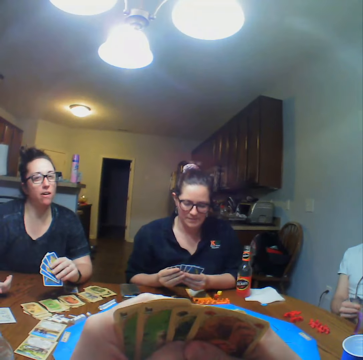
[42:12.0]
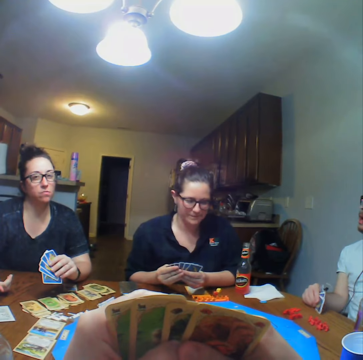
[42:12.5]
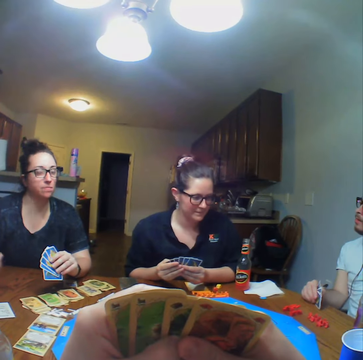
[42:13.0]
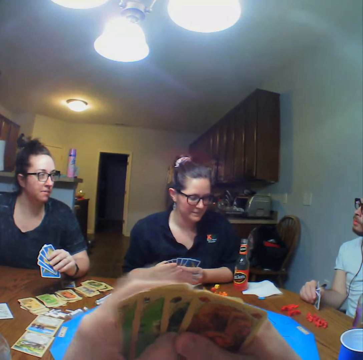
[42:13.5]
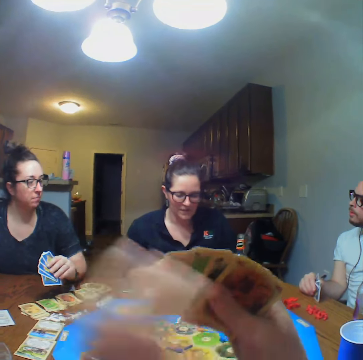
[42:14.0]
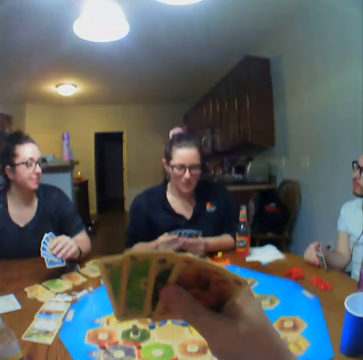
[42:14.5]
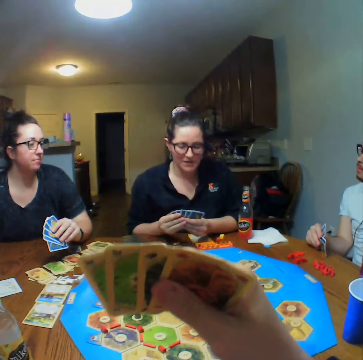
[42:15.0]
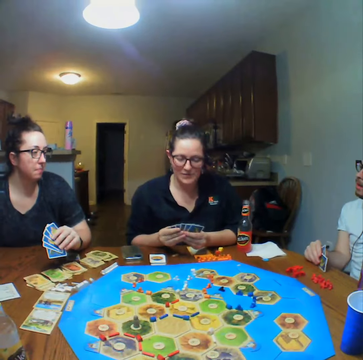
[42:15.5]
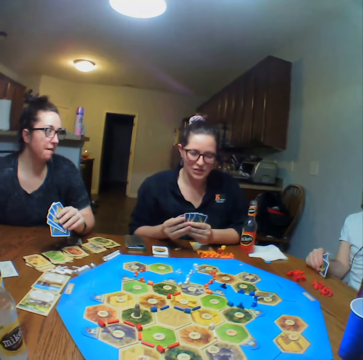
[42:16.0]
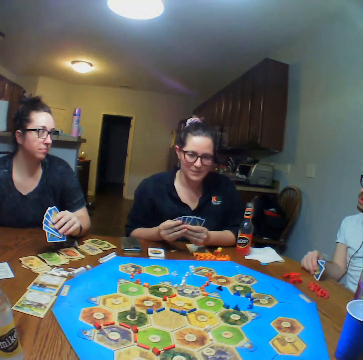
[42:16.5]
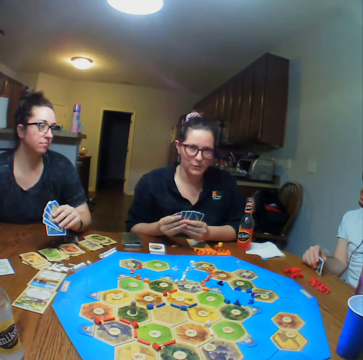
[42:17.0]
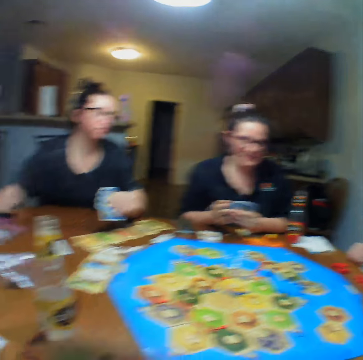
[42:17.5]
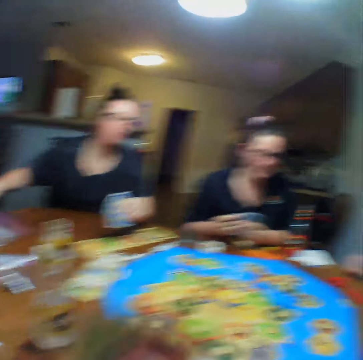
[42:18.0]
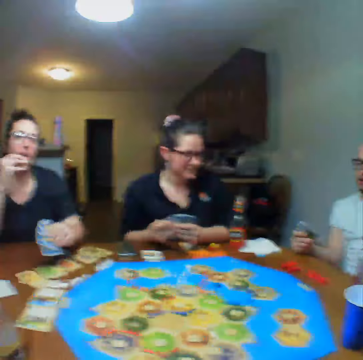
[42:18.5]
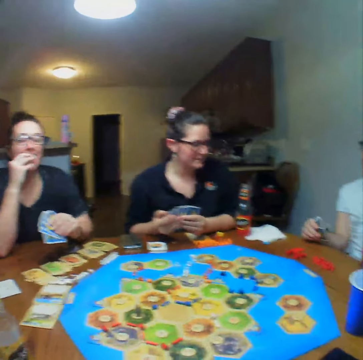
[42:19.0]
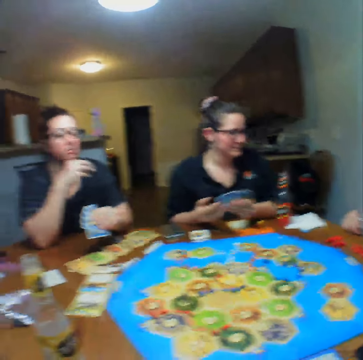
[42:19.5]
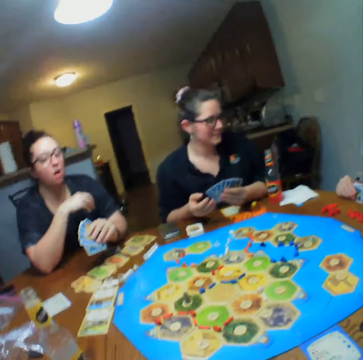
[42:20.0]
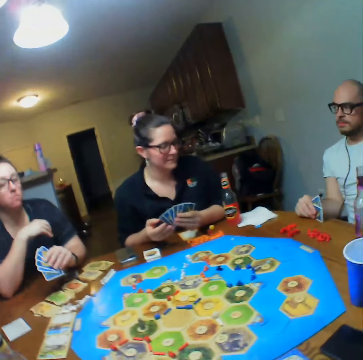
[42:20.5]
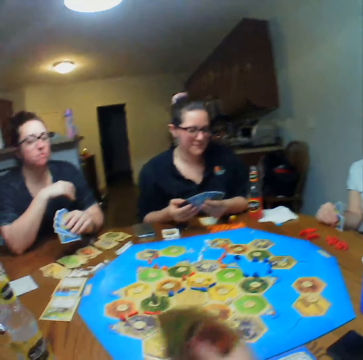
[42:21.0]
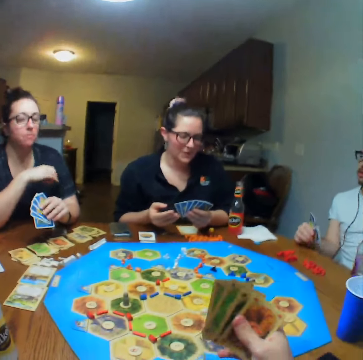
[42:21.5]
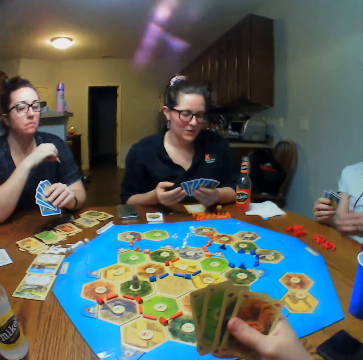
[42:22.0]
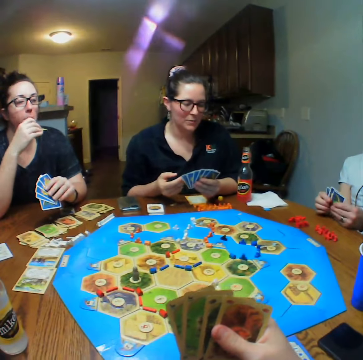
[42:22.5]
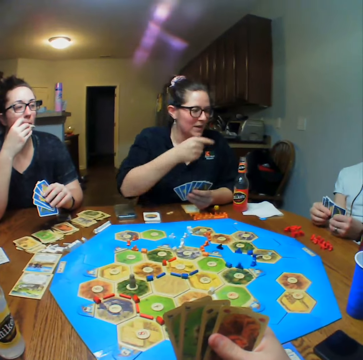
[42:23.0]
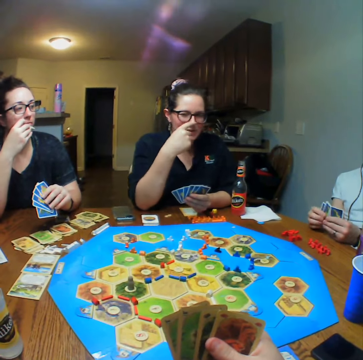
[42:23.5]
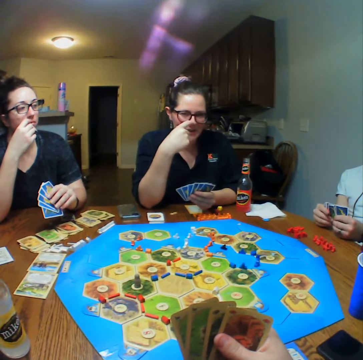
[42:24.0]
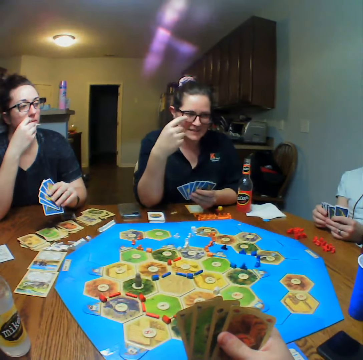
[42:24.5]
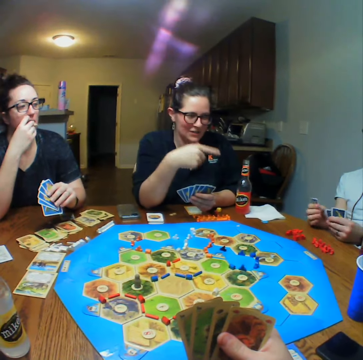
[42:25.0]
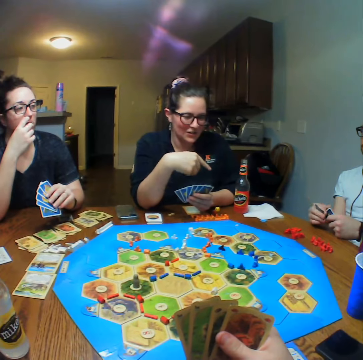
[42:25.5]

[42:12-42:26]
A lady talks. The camera wearer looks. A person eats food.

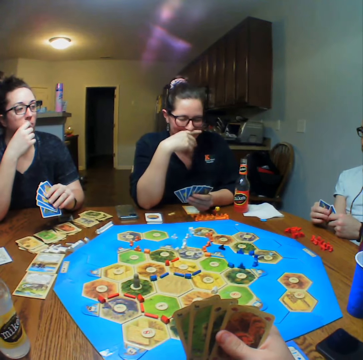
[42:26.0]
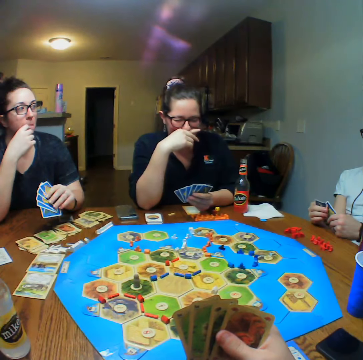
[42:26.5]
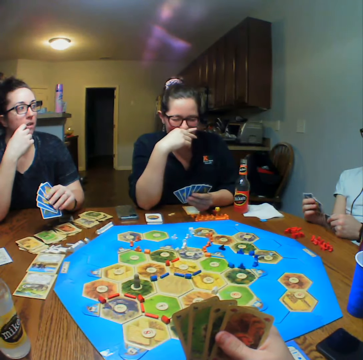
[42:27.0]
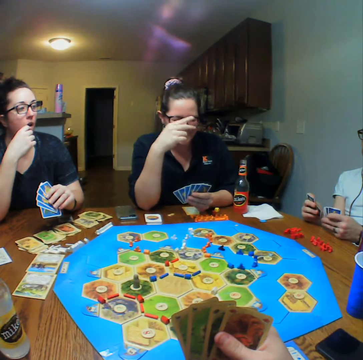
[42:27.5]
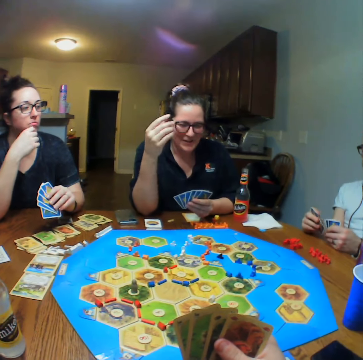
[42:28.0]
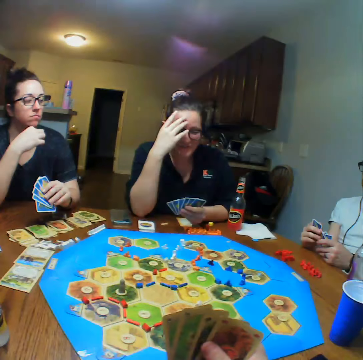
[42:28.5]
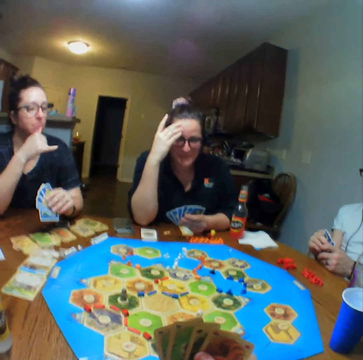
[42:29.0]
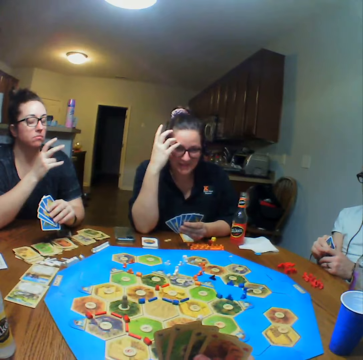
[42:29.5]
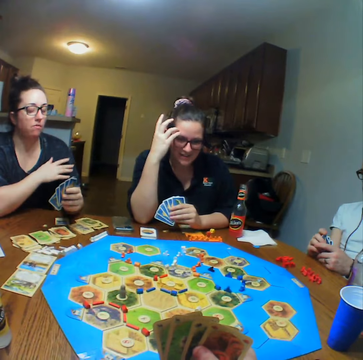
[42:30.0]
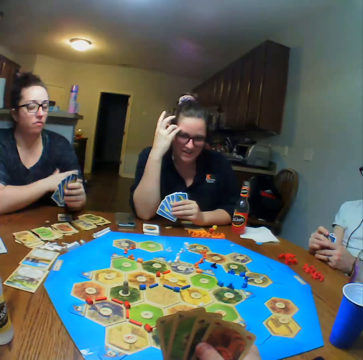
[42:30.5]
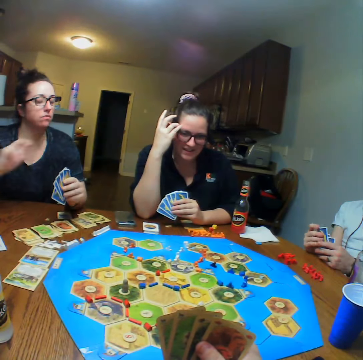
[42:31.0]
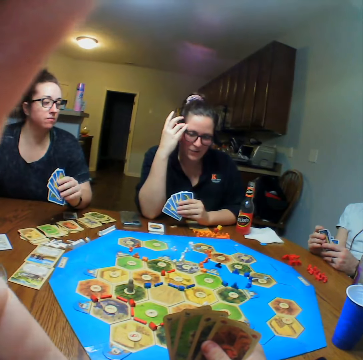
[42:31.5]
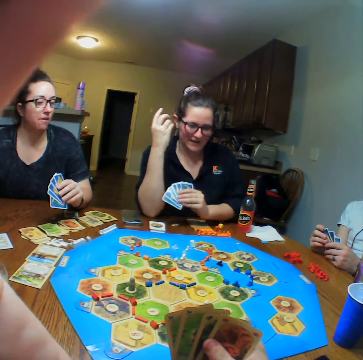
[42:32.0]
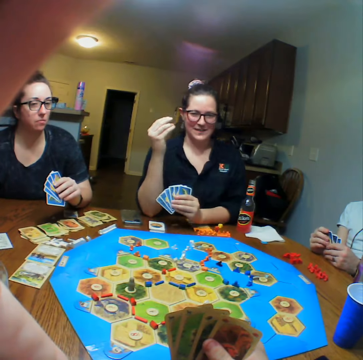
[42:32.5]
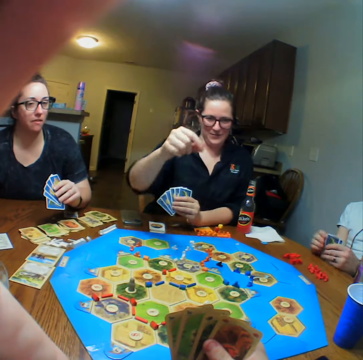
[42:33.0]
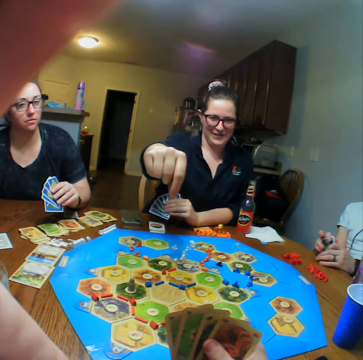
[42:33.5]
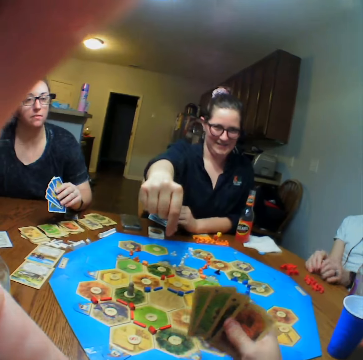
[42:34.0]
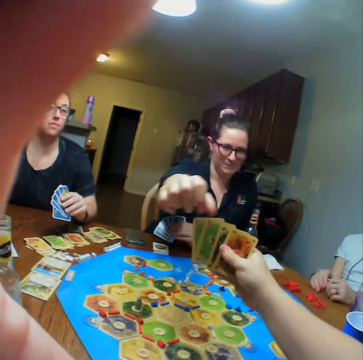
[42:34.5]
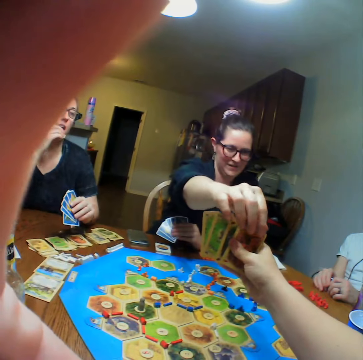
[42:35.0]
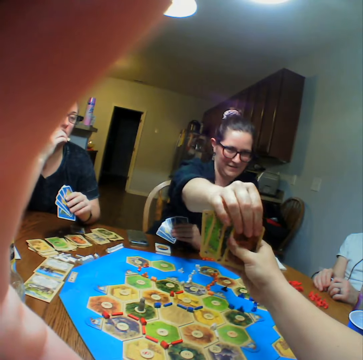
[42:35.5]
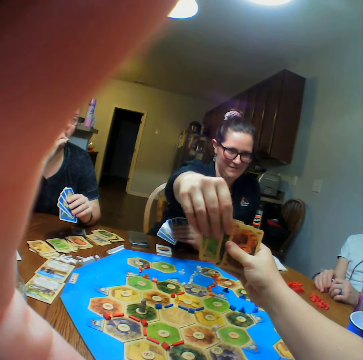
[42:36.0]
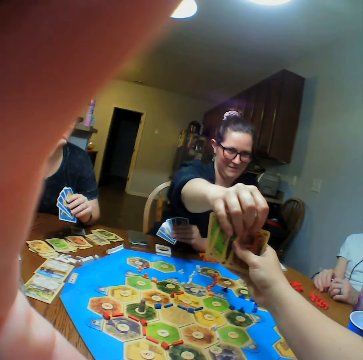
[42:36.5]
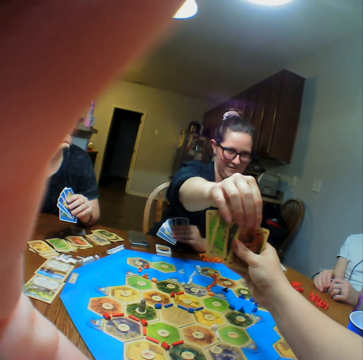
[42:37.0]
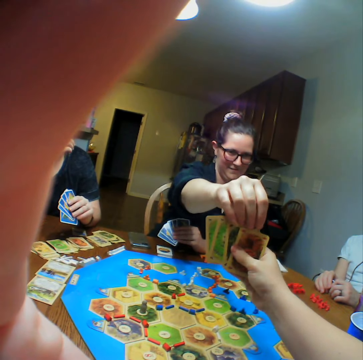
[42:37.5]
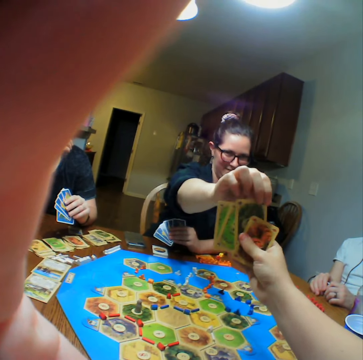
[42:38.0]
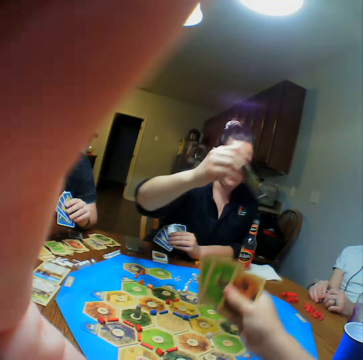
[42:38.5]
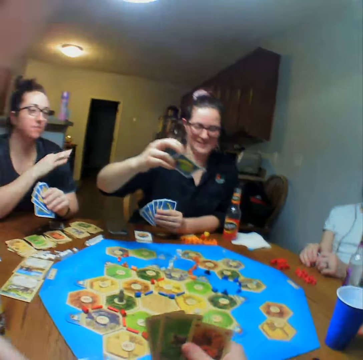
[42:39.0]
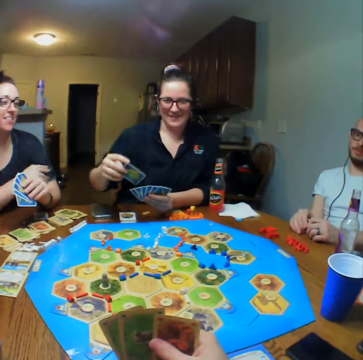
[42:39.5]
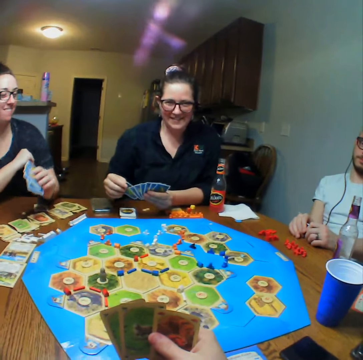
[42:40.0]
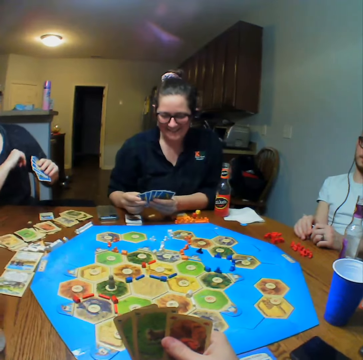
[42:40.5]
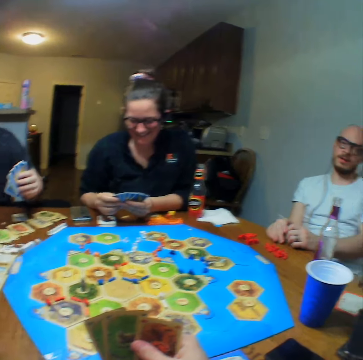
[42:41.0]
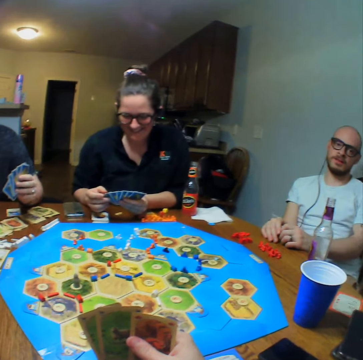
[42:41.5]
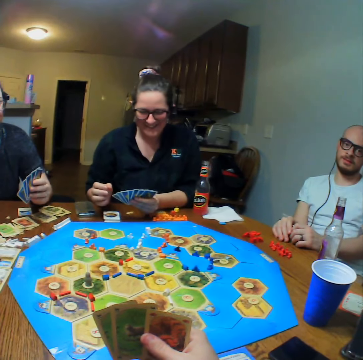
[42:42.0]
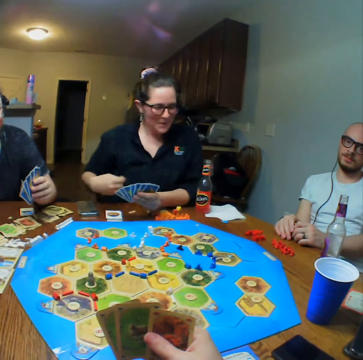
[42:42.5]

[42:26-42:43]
The camera wearer gives a lady the card. The lady holds cards. The lady picks up a card from the camera wearer. The camera wearer talks.

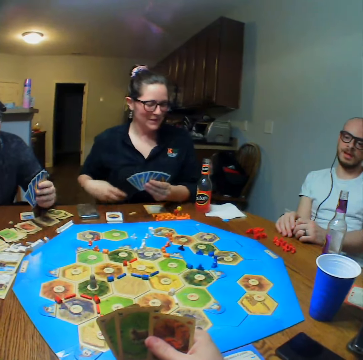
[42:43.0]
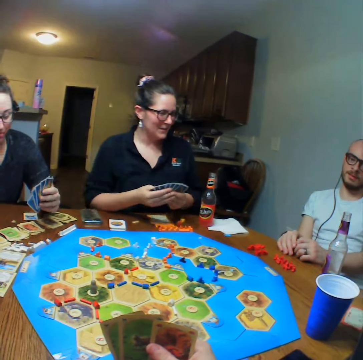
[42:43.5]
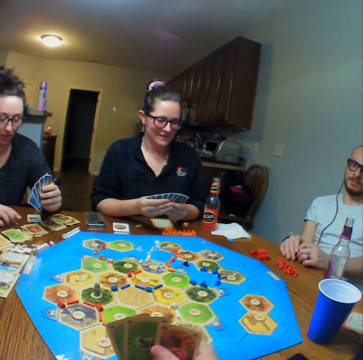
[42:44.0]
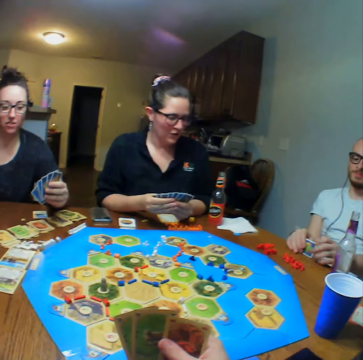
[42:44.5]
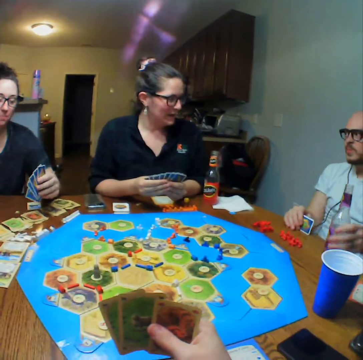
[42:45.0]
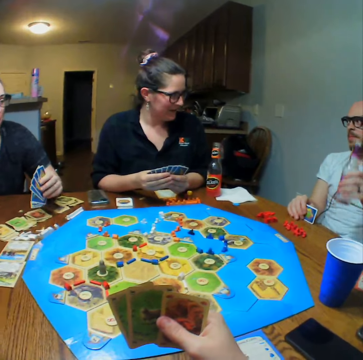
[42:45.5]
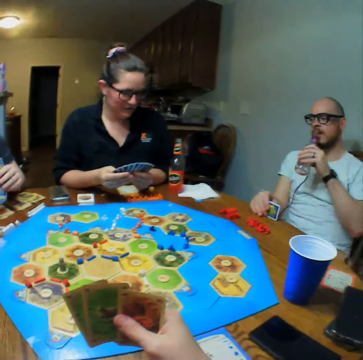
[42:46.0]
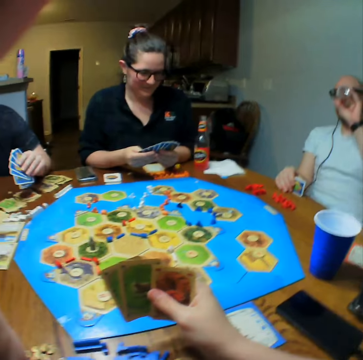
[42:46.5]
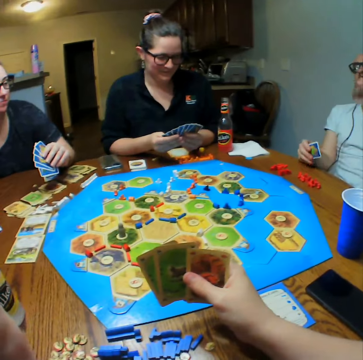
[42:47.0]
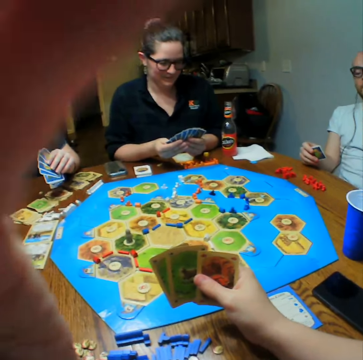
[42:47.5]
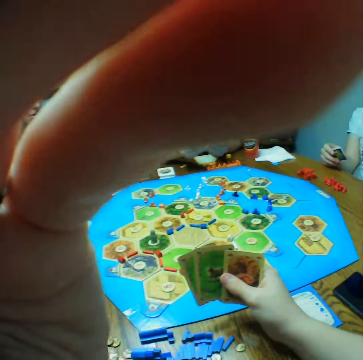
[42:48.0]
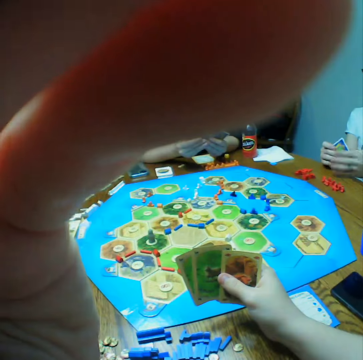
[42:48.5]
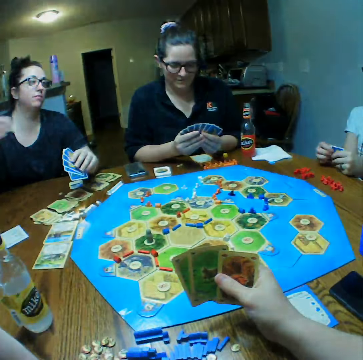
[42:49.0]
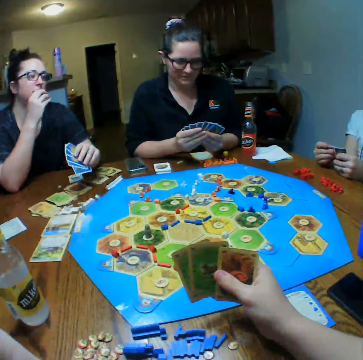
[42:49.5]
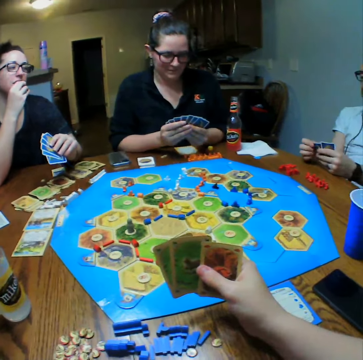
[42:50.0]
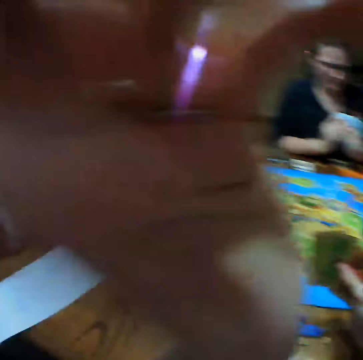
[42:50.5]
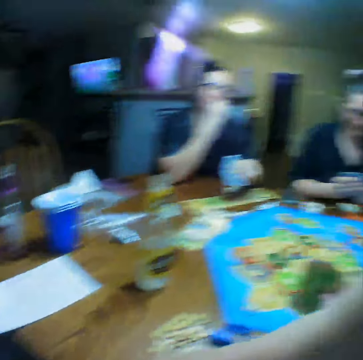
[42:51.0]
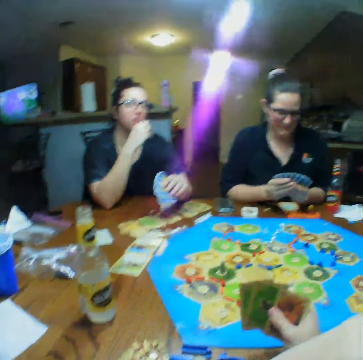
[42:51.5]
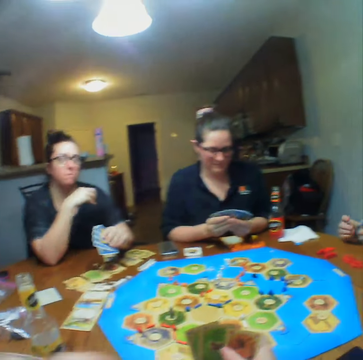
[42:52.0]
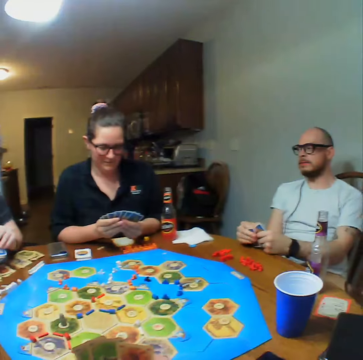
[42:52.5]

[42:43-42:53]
A person takes a drink. A lady talks. Another lady eats.
